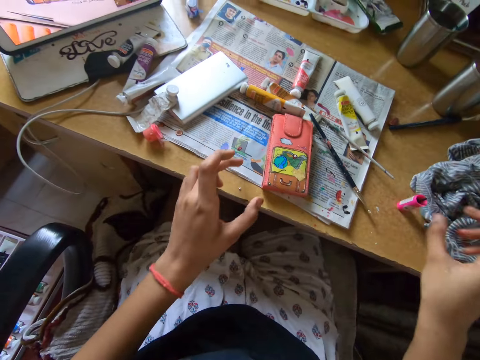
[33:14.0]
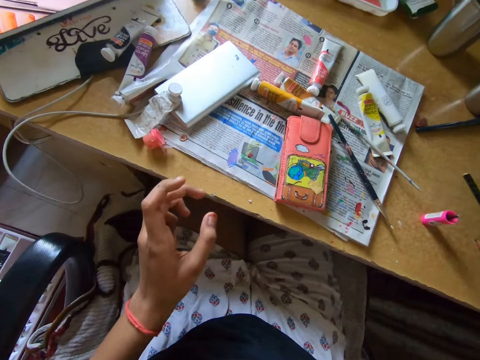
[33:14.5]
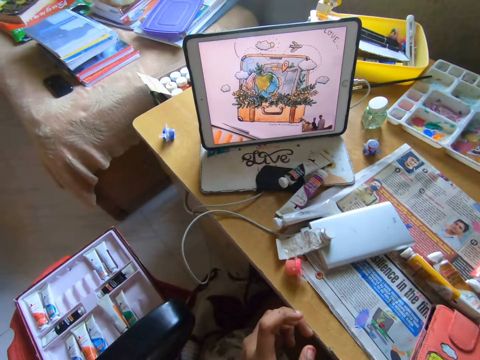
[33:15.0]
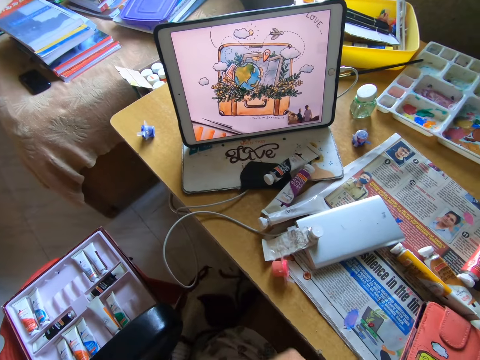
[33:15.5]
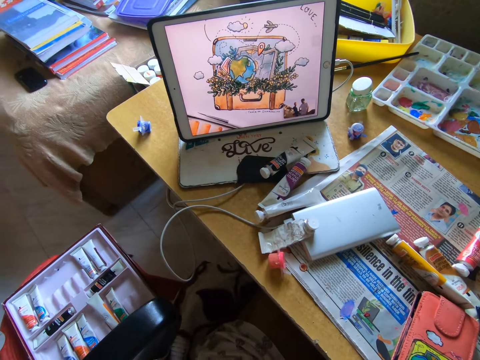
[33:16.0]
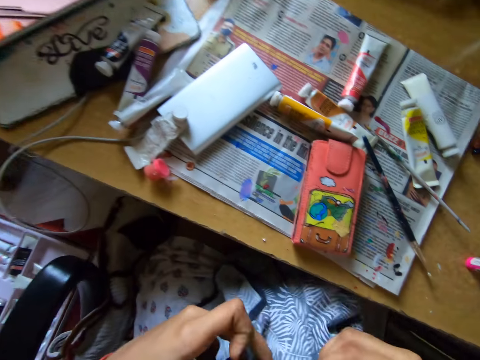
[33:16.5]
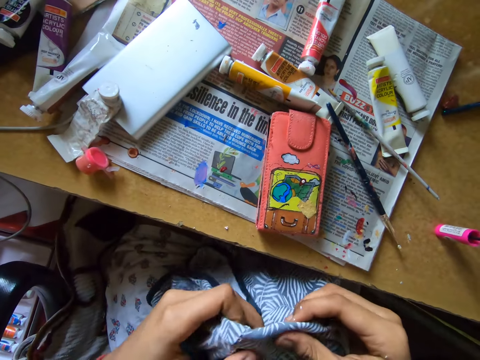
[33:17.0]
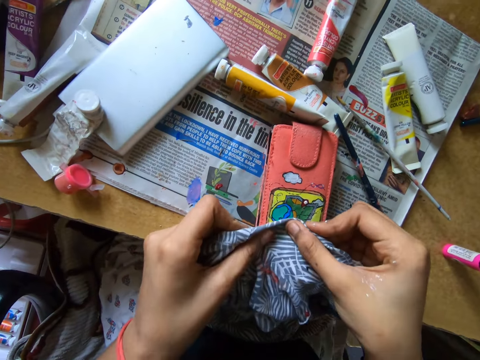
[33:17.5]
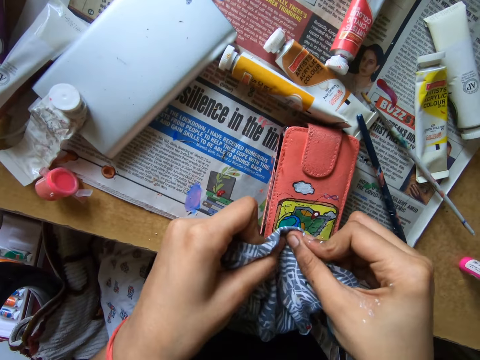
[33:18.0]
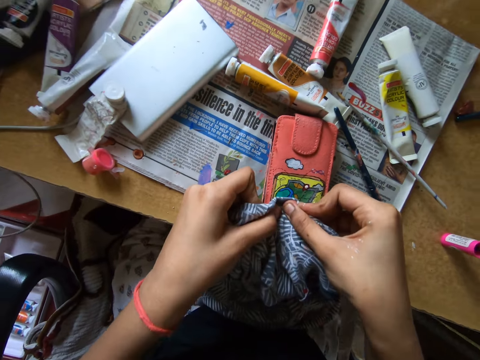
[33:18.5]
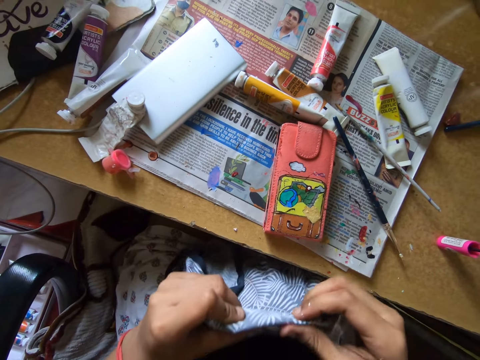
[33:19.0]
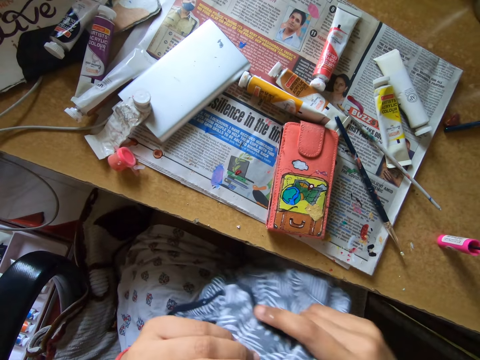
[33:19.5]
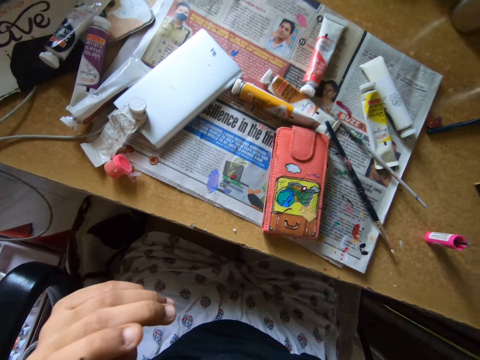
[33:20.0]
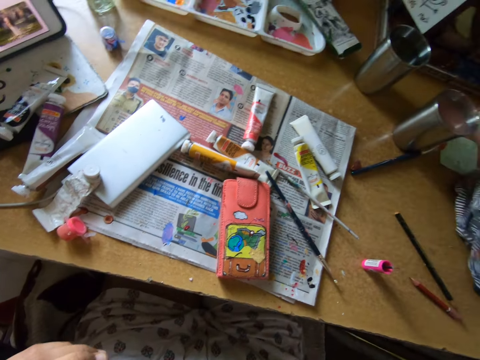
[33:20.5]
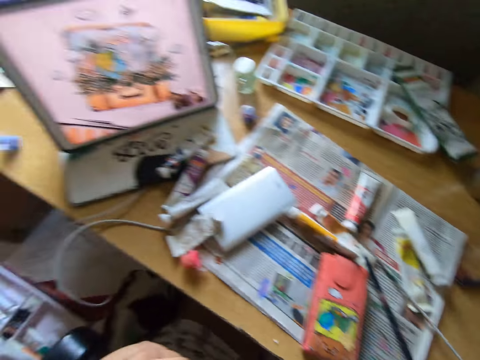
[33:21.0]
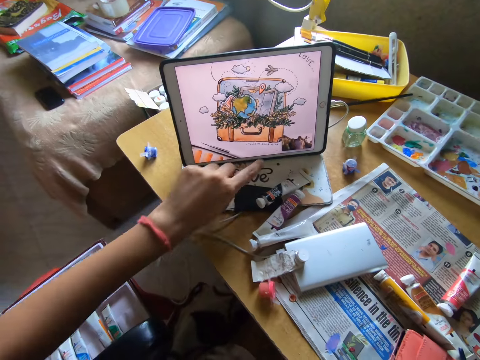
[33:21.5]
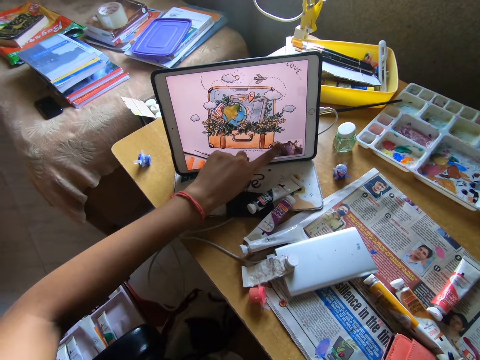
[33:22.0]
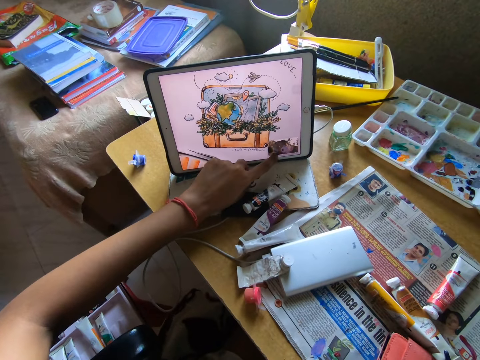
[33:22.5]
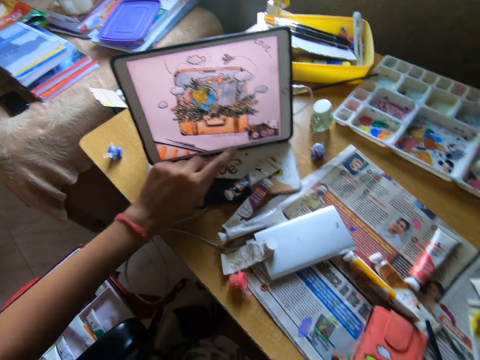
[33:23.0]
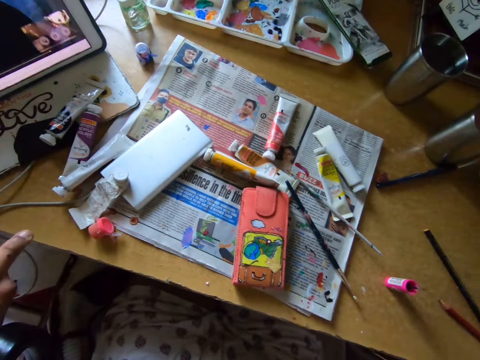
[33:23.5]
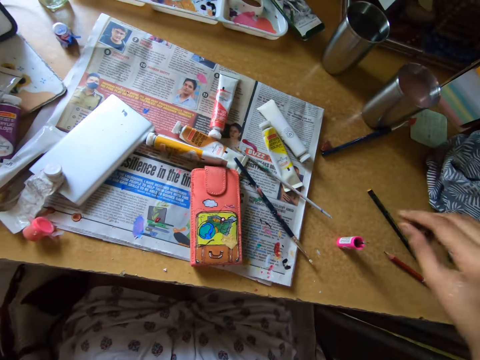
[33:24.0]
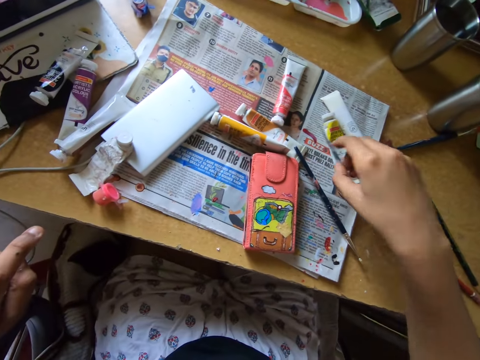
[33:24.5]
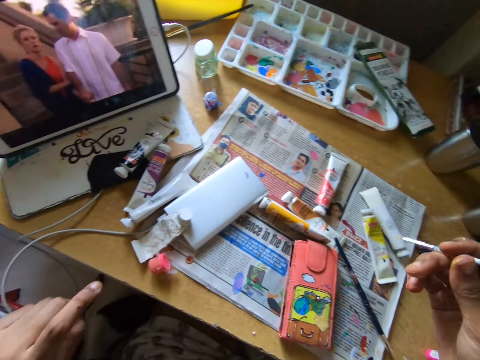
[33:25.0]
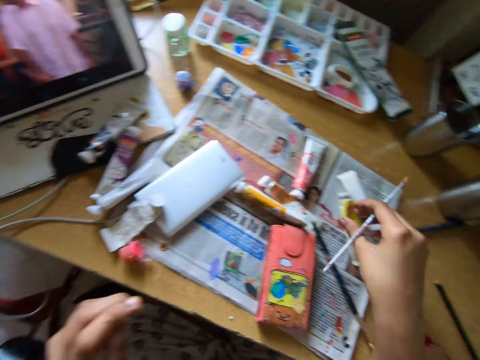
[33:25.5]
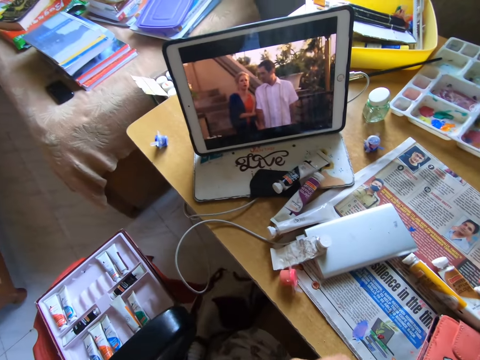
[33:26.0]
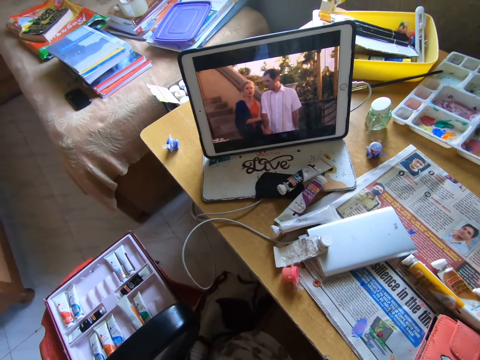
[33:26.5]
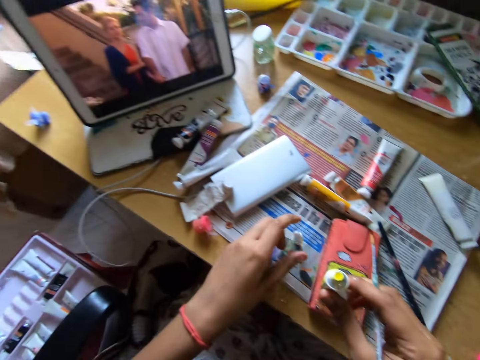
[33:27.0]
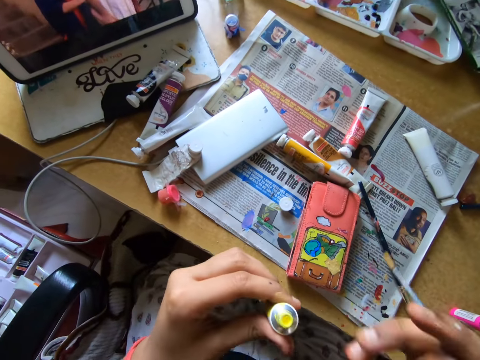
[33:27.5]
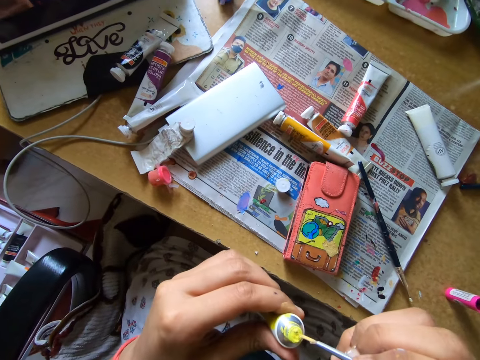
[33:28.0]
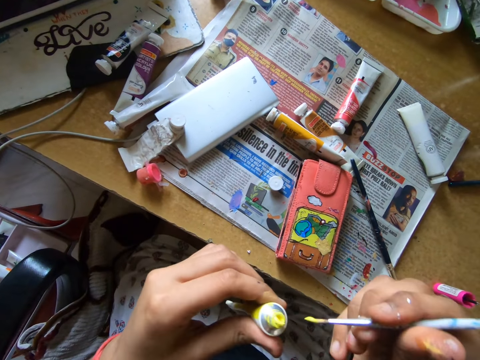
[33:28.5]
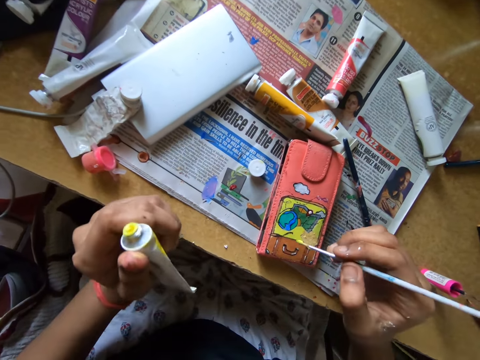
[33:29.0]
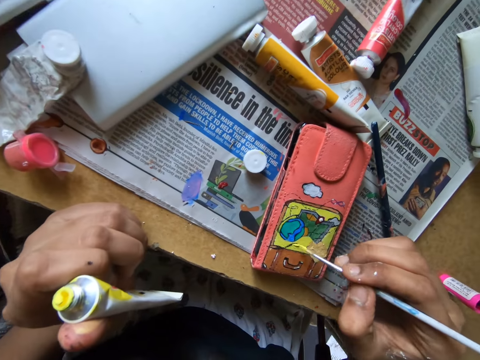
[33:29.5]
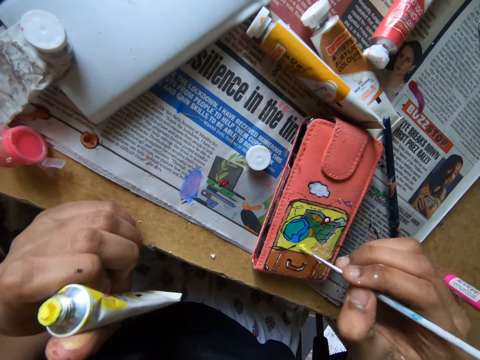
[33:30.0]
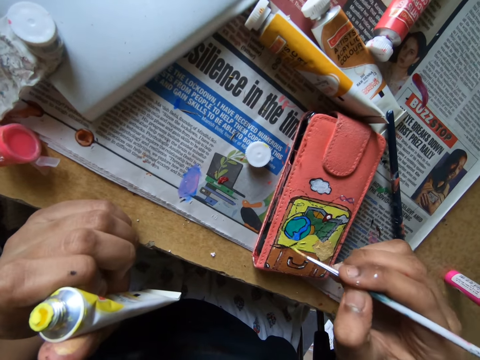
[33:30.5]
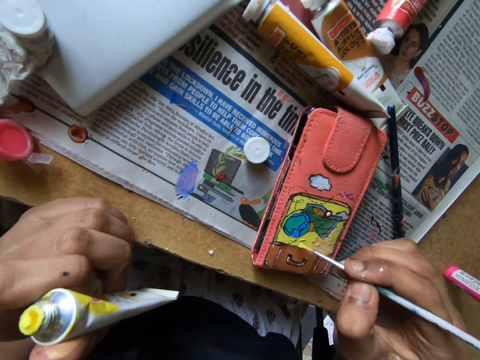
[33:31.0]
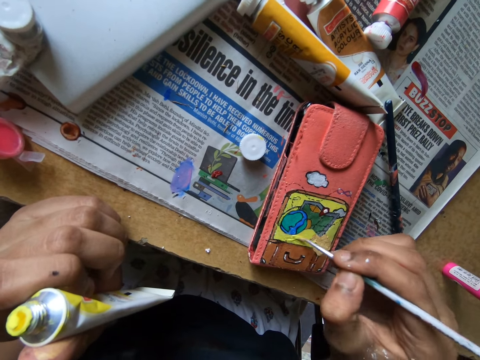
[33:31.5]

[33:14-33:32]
The camera wearer shifts the phone pouch or wallet on the table. She puts down a paint brush. She picks up the cloth from the table. She stares at a tablet. She cleans the paint on the phone pouch with the cloth. She presses the wallet with the cloth. She puts the cloth on the table. She taps the tablet on the table with her left fingers. She picks up the paint brush from the table. She picks up a paint tube or paint bottle from the table. She puts the tube cap on the table. She takes the paint bottle from the other hand. She dips the paint brush in the tube. She paints the wallet with the paint brush.

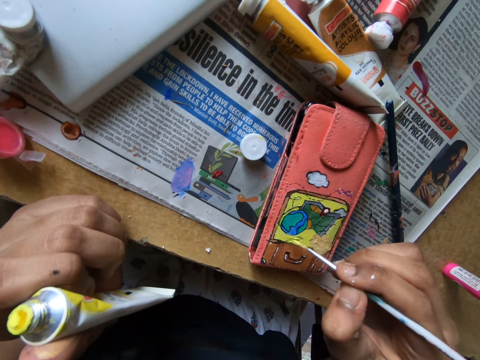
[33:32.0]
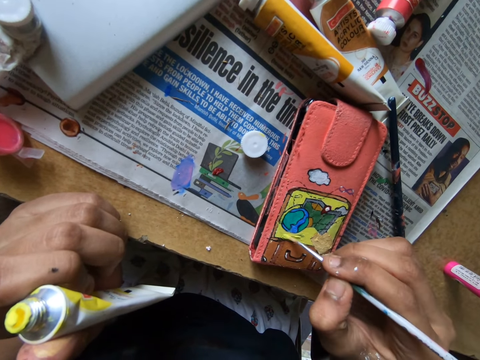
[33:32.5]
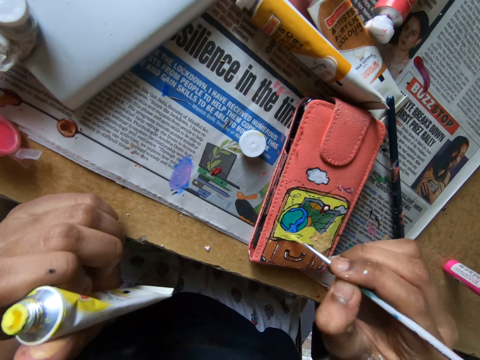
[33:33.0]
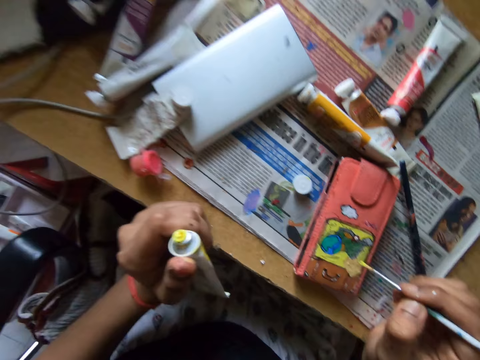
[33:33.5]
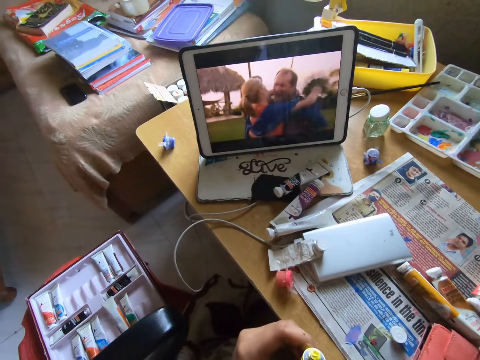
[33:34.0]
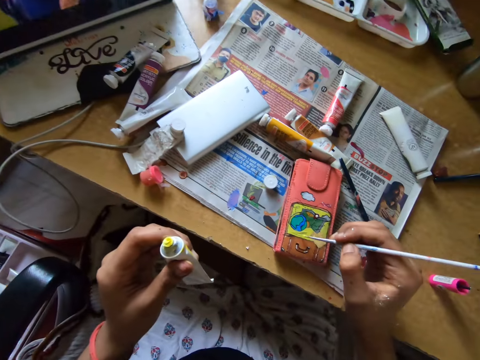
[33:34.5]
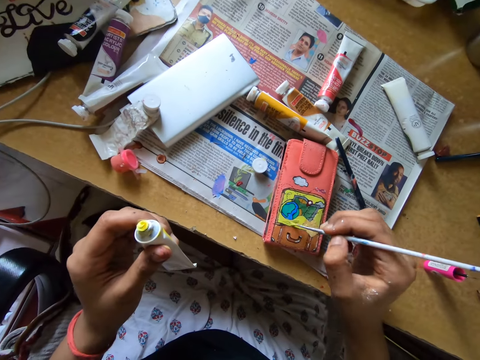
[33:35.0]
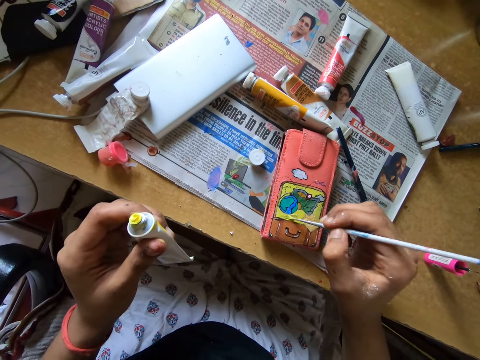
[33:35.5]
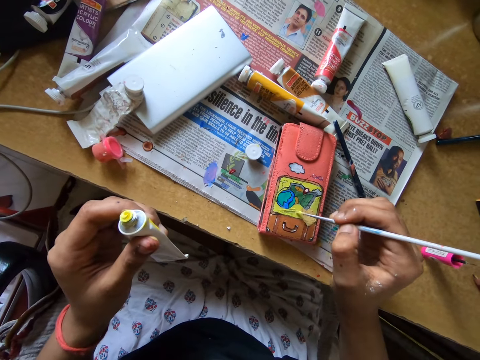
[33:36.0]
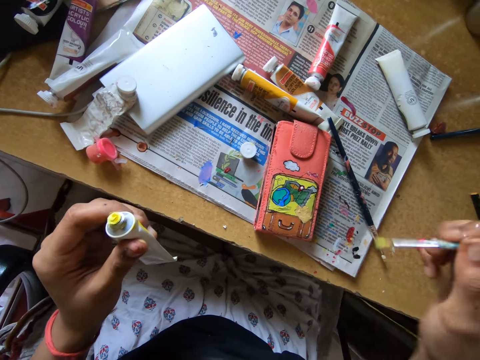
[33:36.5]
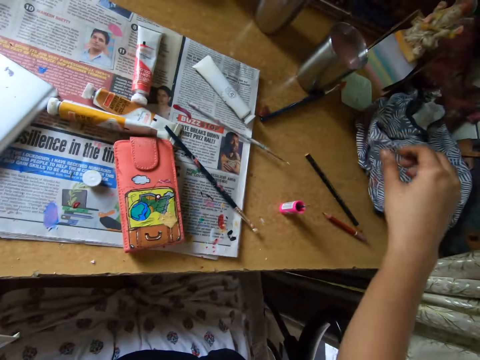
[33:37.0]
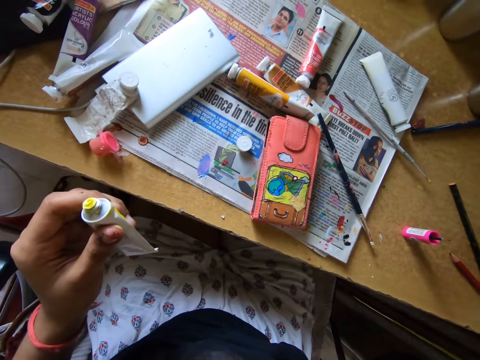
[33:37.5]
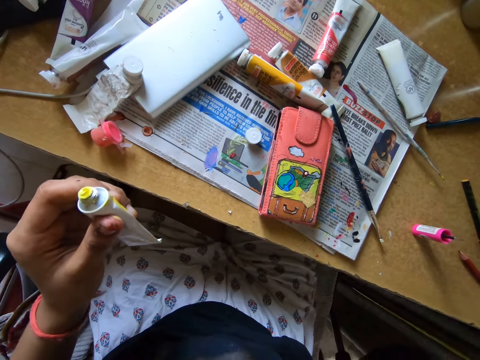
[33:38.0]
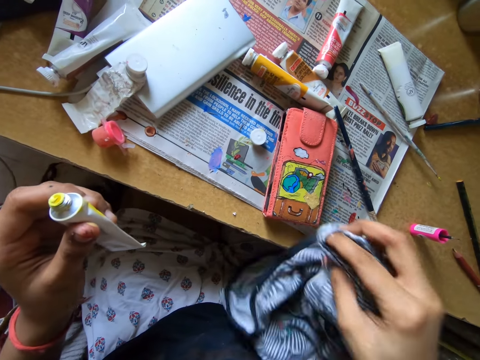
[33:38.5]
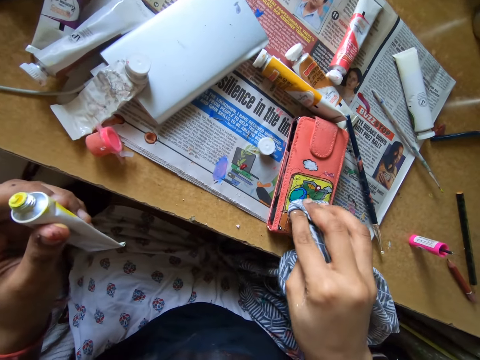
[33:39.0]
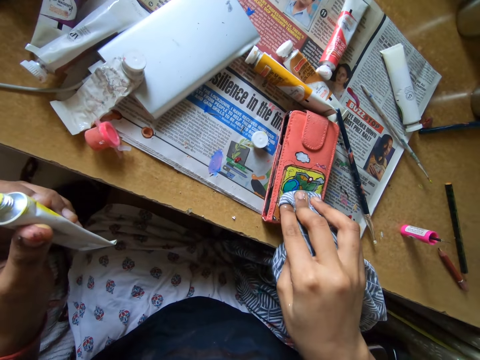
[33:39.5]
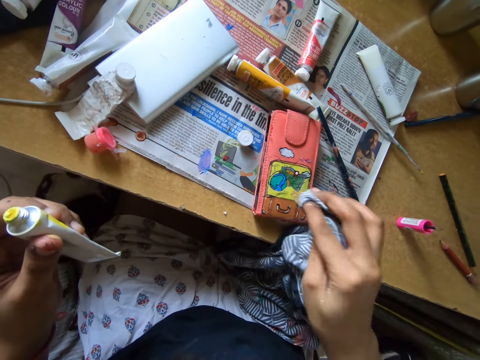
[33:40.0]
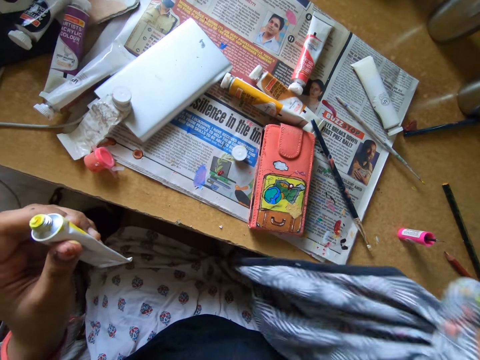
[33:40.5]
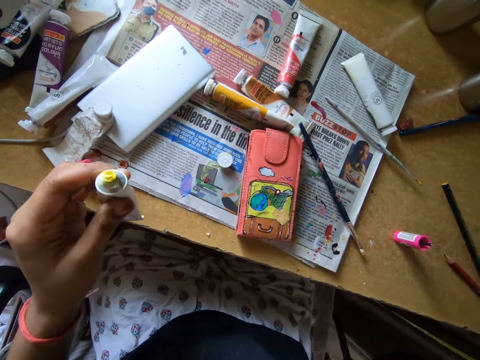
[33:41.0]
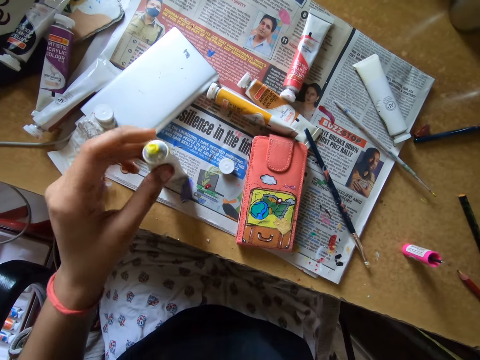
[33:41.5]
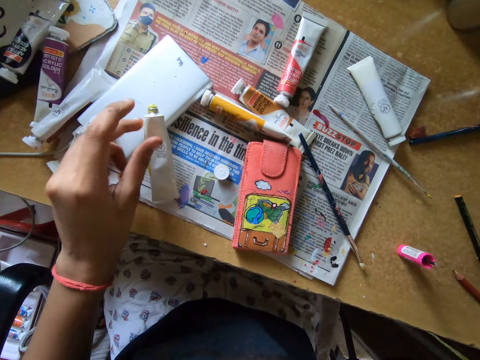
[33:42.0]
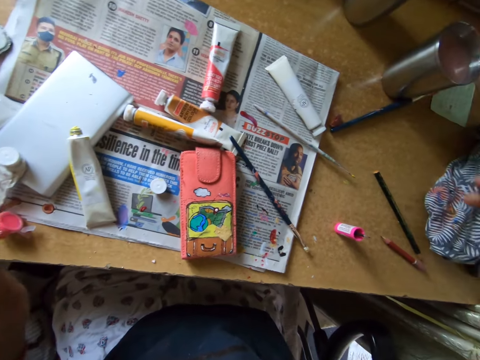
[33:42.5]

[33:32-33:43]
The camera wearer puts the paint brush on the table. They pick up the cloth from the table. They clean the paint on the phone pouch or wallet with the cloth. They press the wallet with the cloth. They put the cloth on the table. They put the paint tube on the table.
